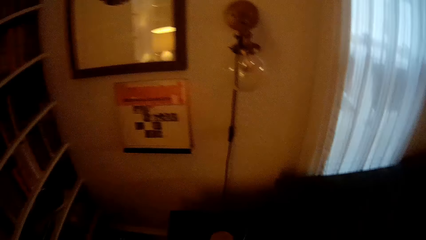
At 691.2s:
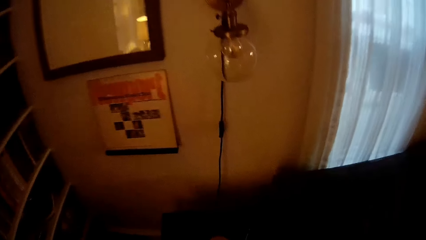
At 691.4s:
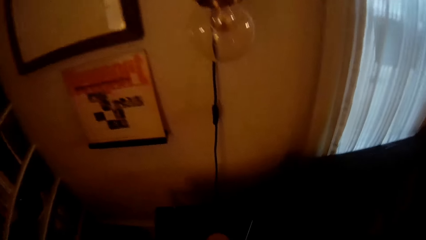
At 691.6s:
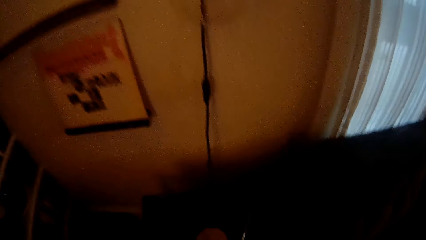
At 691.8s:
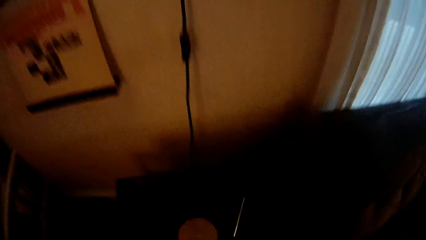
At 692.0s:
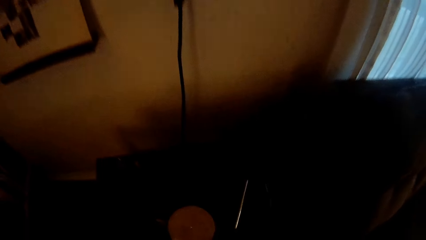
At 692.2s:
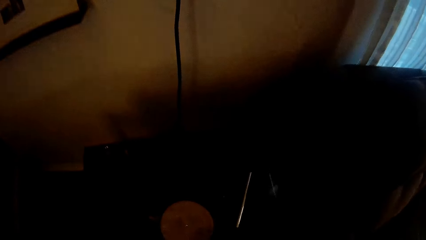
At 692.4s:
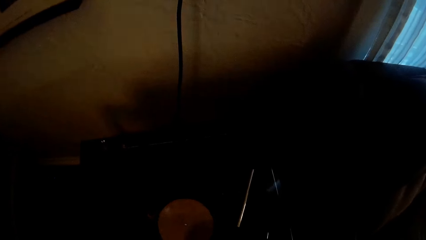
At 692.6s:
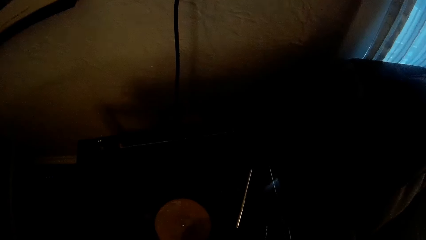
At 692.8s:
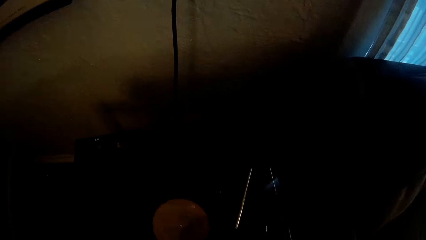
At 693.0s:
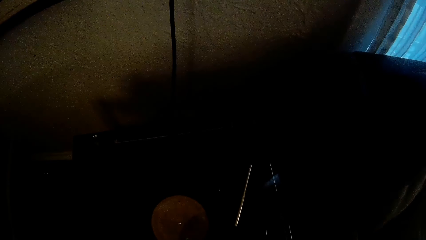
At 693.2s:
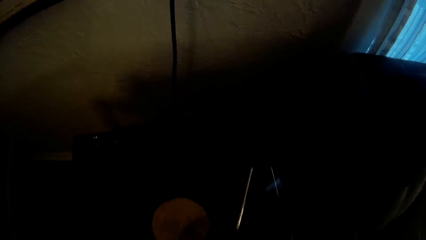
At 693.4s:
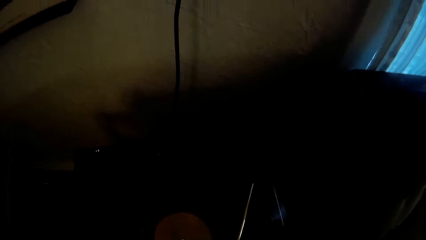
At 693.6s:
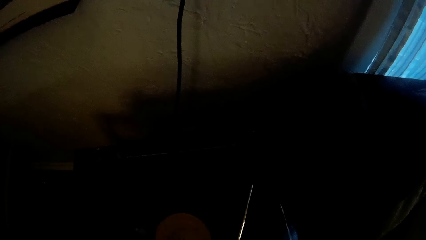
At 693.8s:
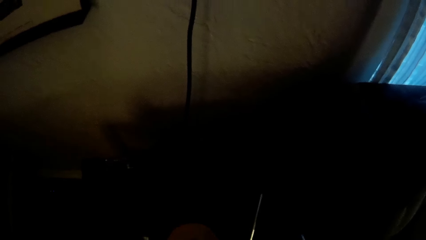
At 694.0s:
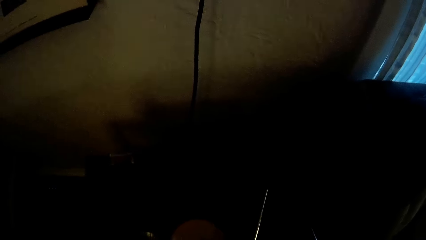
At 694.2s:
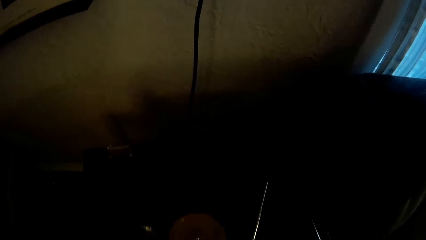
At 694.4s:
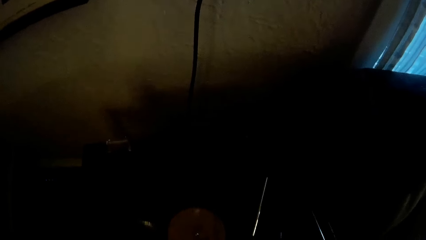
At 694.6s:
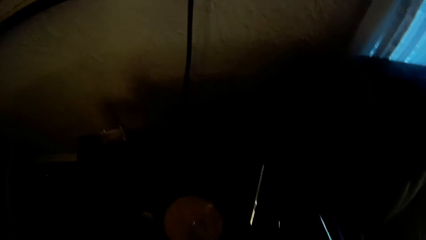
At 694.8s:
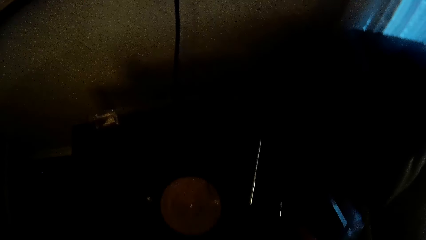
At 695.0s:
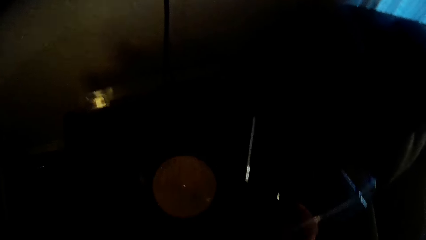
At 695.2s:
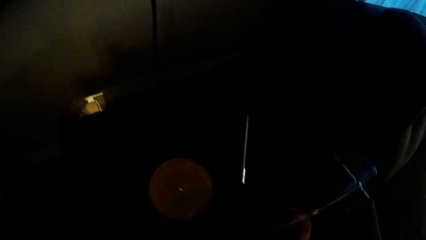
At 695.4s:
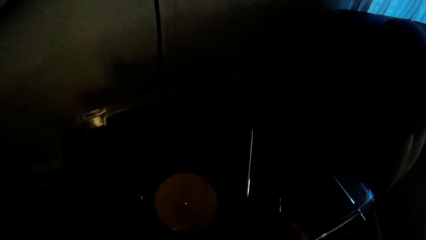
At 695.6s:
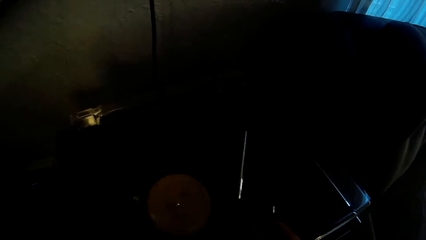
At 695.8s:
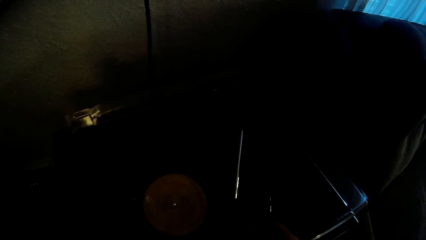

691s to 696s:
The camera wearer opens the cover of a music disc player with his right hand.

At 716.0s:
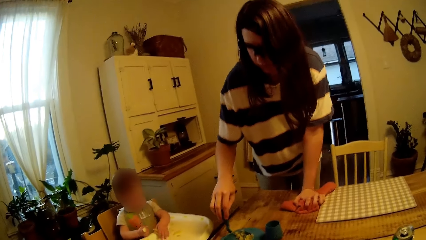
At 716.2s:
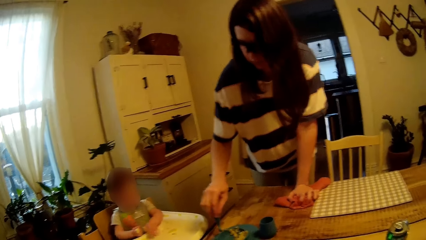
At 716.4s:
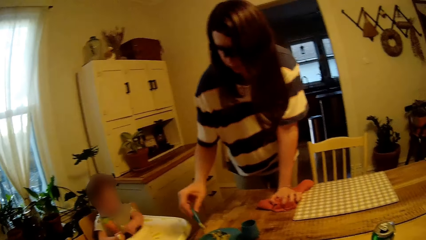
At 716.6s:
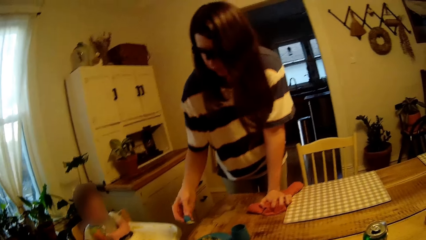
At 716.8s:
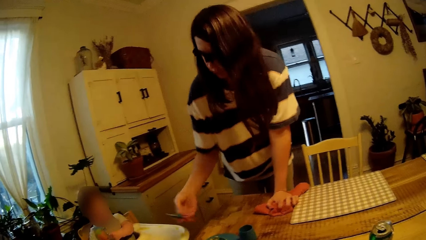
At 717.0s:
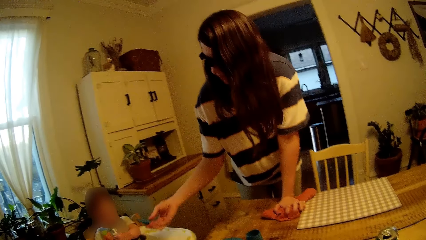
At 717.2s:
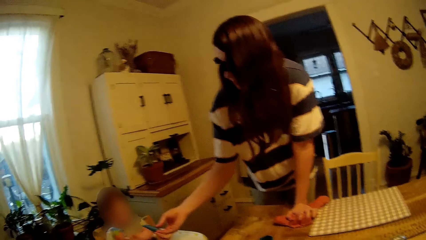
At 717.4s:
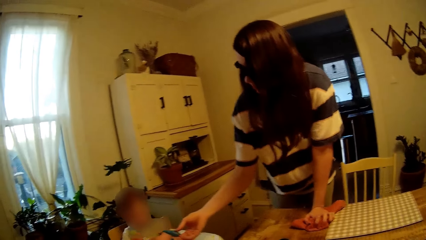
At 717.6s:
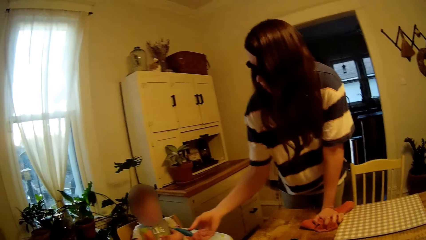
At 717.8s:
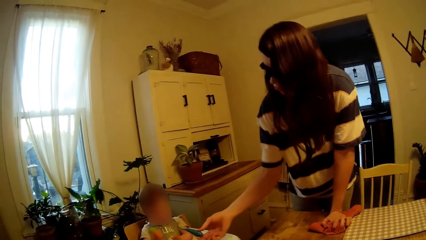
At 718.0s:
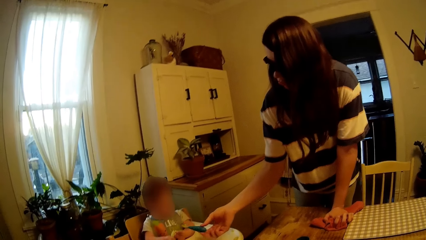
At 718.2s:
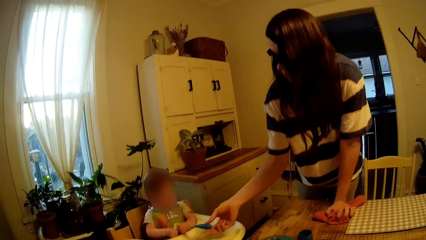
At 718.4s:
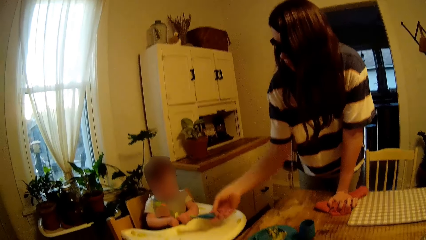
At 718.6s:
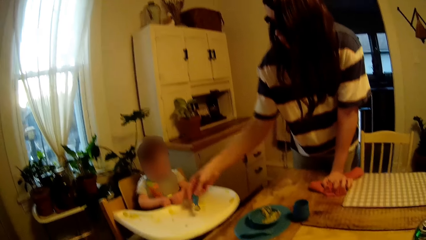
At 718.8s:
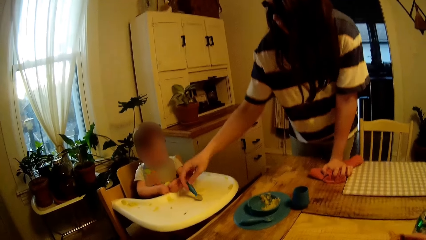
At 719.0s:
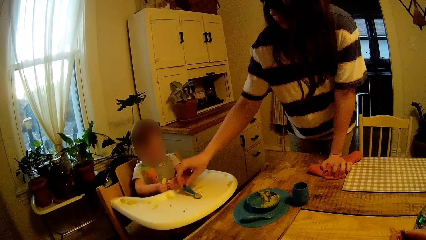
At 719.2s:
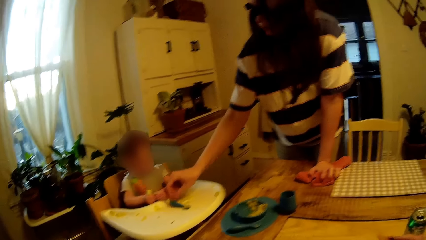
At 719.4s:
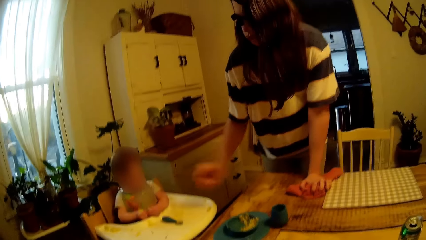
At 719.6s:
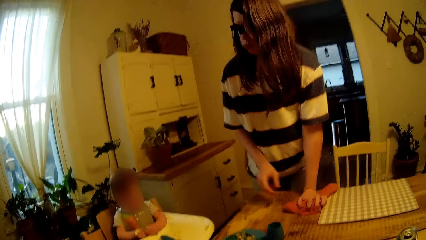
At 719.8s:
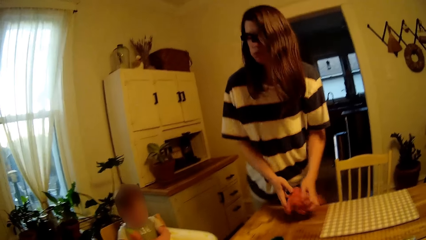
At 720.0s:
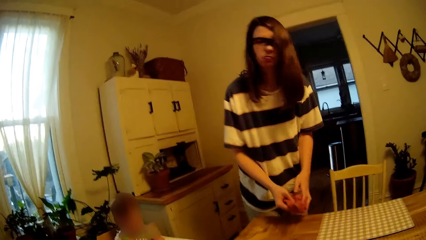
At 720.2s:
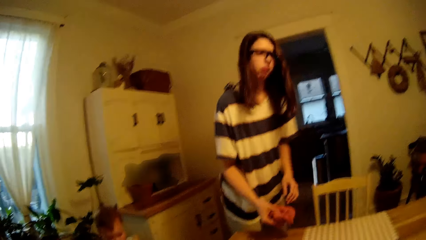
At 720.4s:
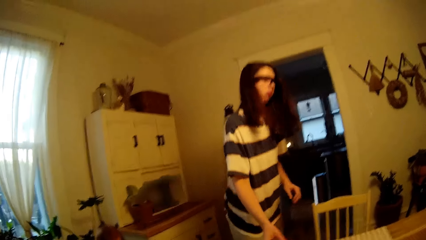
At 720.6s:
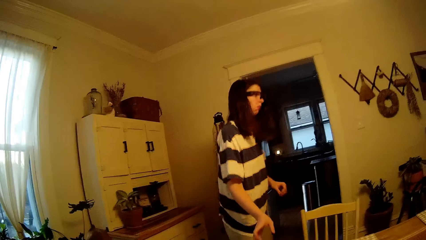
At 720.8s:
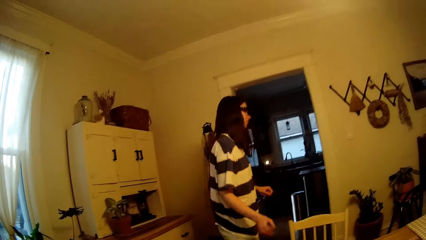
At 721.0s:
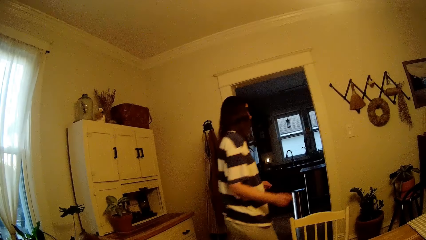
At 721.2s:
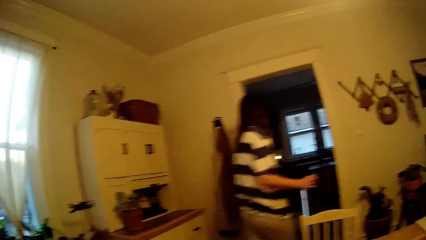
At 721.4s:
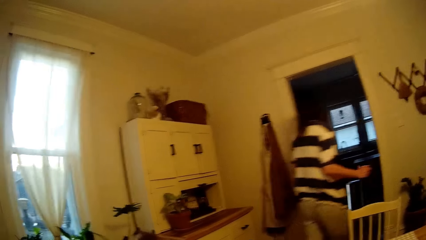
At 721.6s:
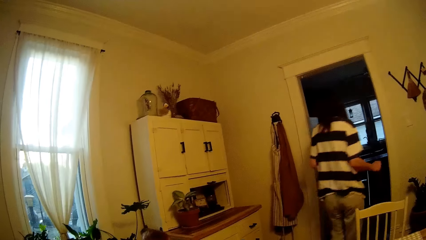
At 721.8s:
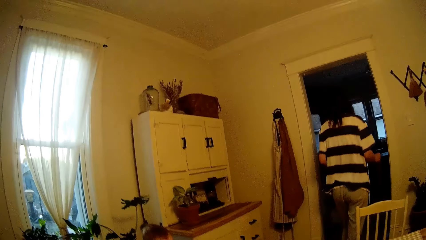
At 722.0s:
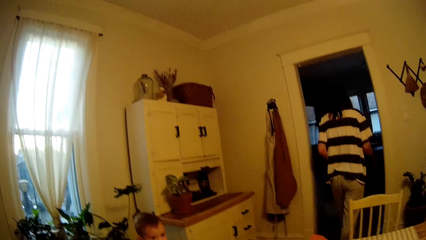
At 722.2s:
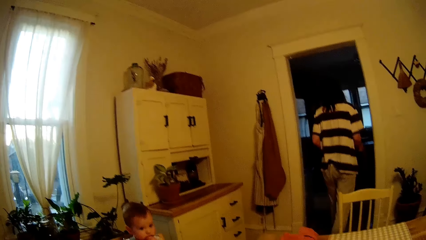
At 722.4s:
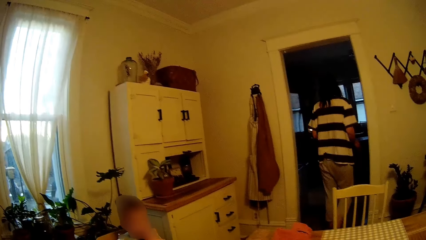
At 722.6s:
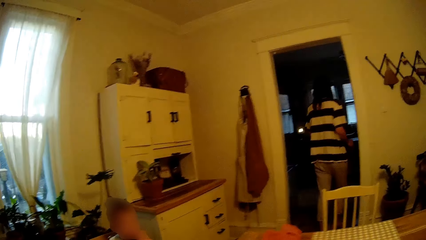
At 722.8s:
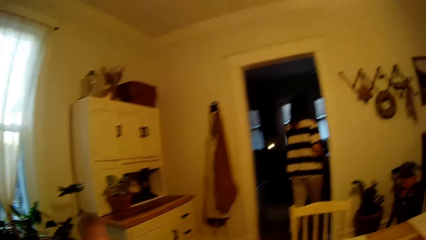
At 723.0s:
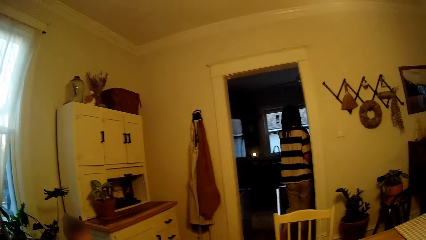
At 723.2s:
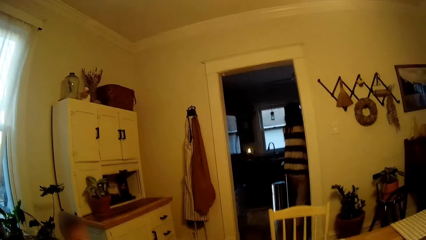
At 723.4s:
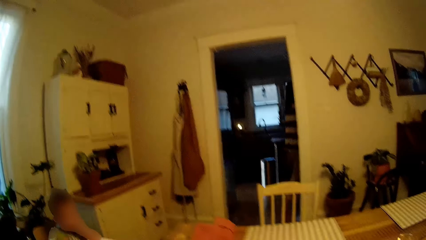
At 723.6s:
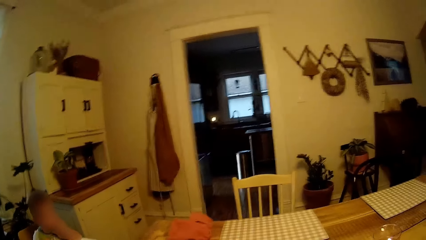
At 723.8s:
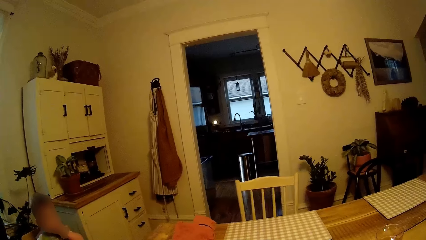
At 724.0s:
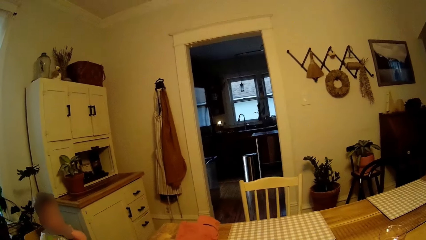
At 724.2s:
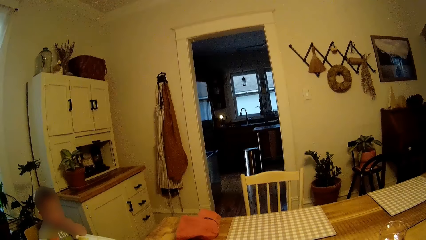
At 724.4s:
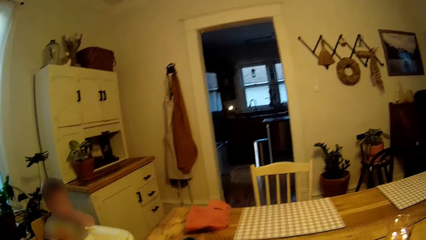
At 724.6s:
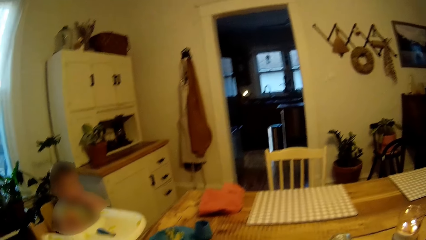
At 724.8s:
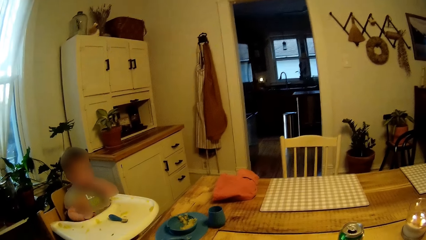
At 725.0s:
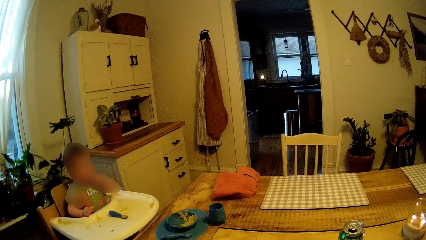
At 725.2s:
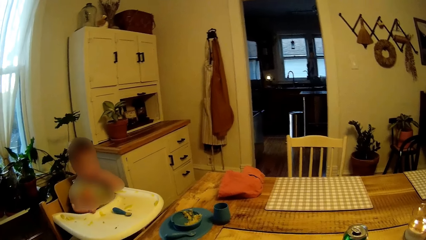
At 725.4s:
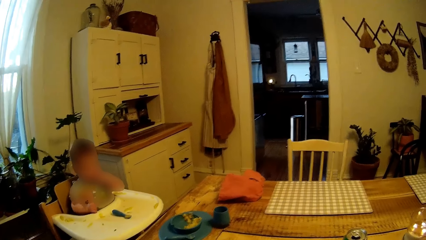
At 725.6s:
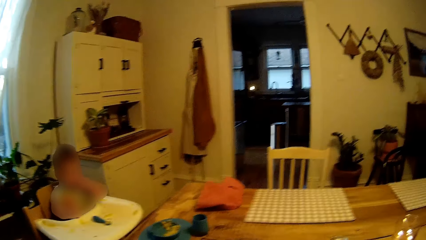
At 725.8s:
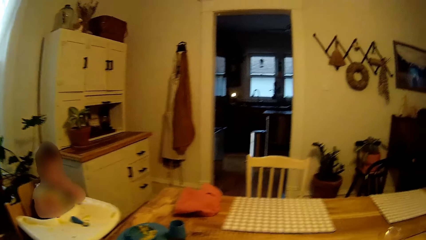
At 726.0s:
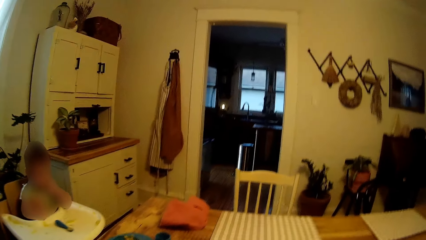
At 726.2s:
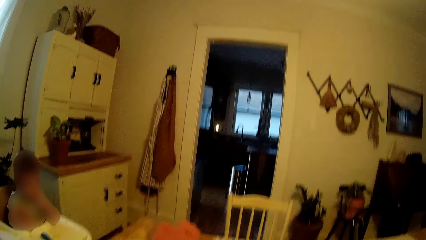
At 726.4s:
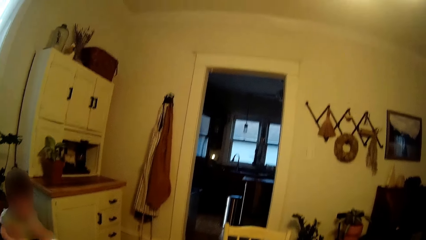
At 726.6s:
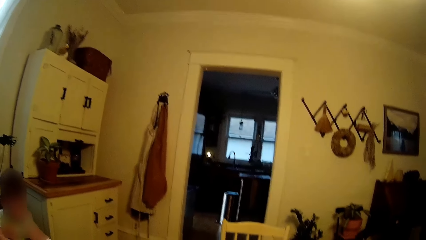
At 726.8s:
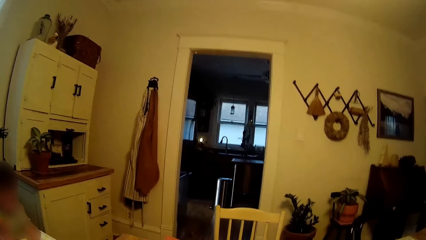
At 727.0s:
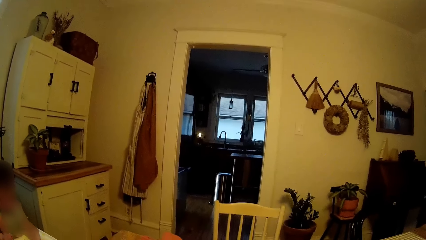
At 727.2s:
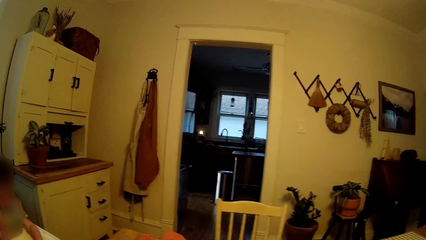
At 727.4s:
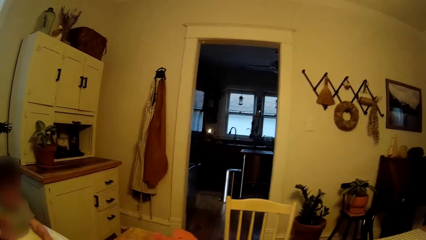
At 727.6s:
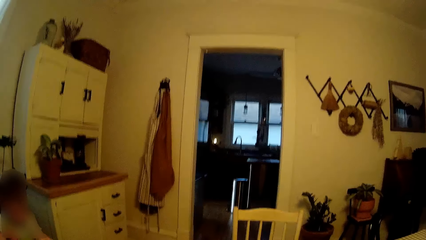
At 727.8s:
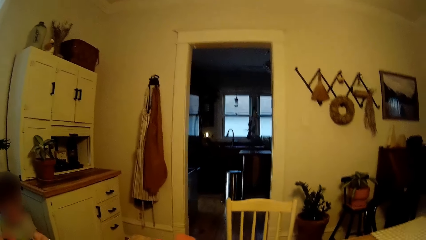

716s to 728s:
The woman drops the spoon on a high chair tray with her right hand. She feeds the child. She drops the towel on the table with her right hand. She walks around. The camera wearer talks with the woman.
